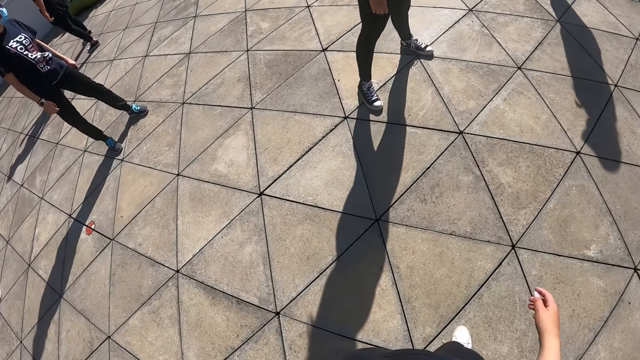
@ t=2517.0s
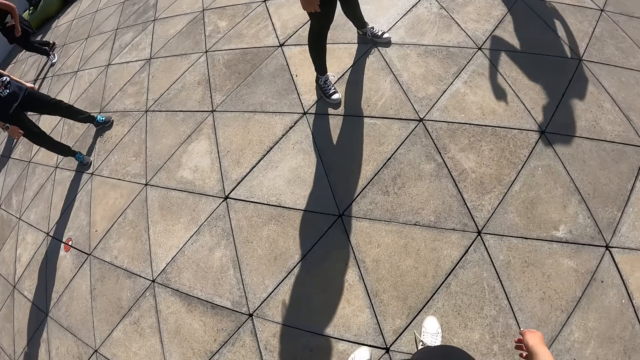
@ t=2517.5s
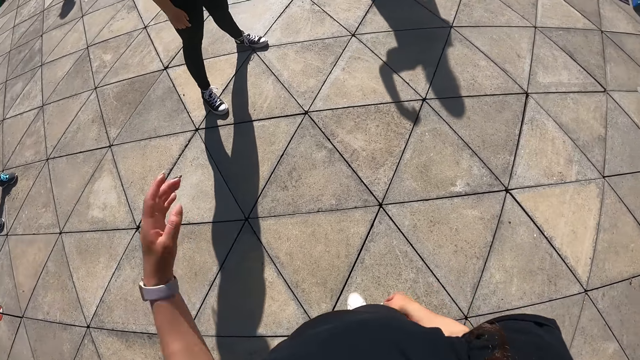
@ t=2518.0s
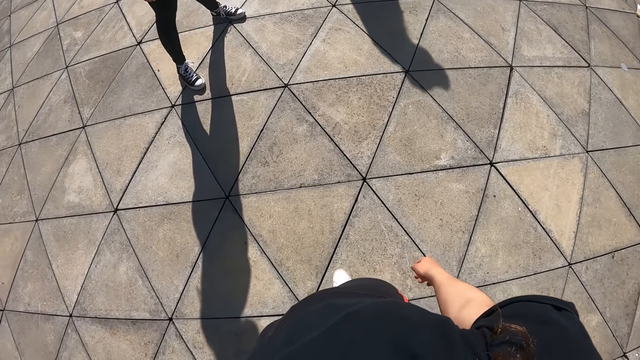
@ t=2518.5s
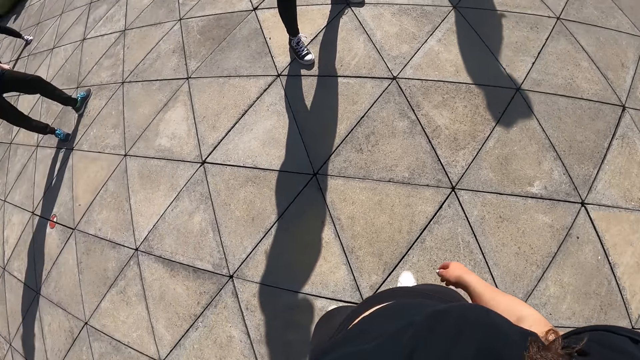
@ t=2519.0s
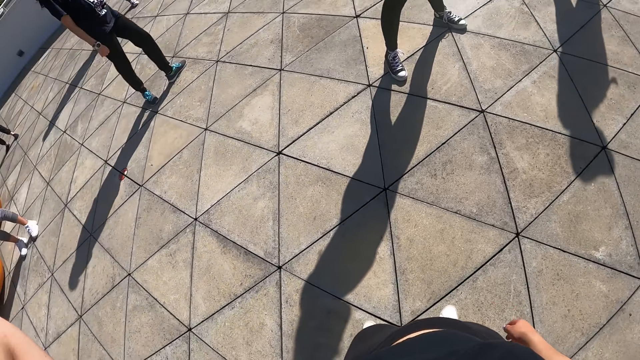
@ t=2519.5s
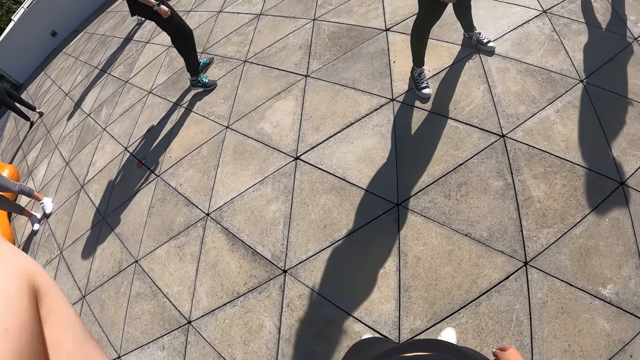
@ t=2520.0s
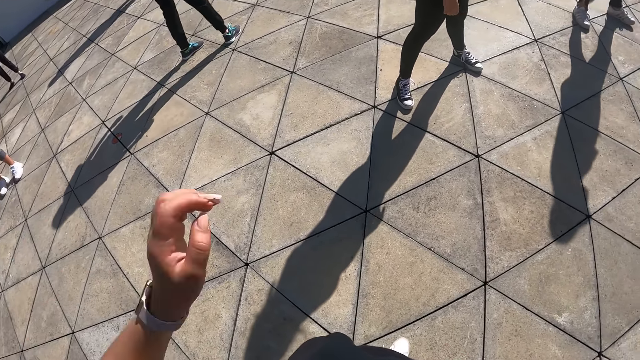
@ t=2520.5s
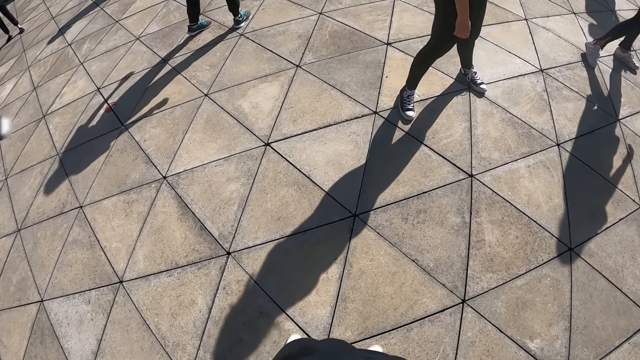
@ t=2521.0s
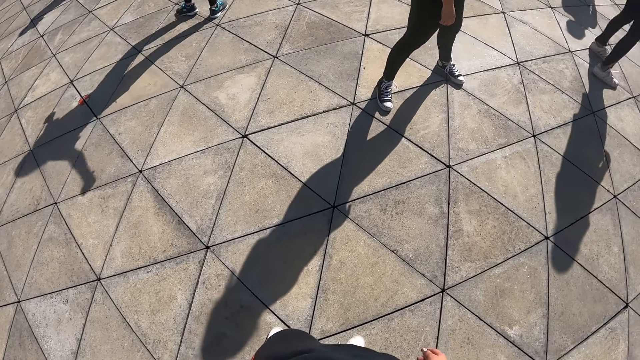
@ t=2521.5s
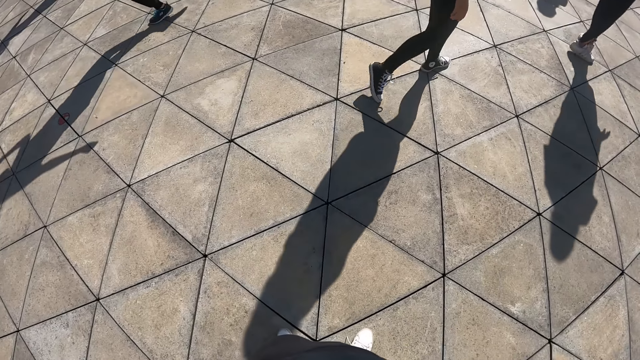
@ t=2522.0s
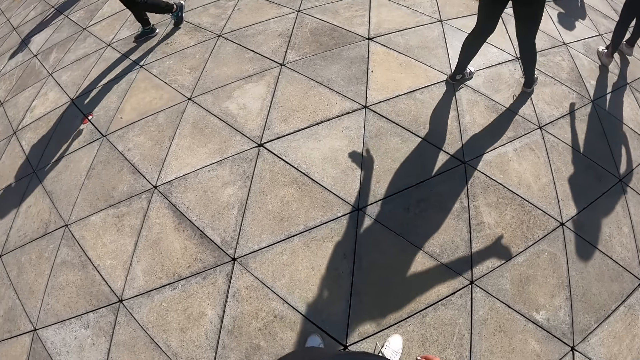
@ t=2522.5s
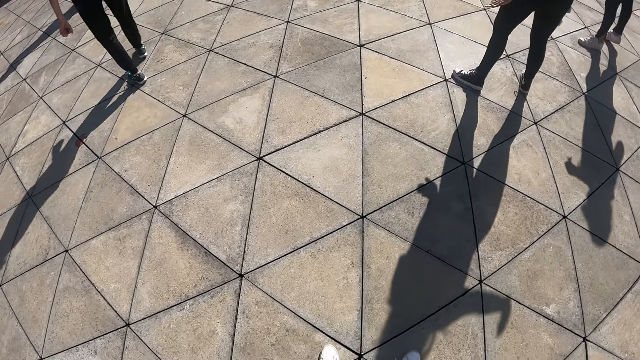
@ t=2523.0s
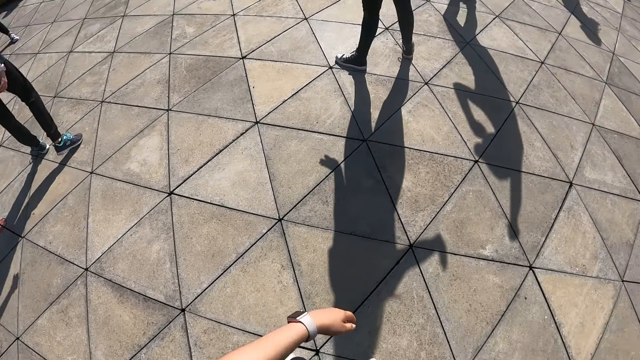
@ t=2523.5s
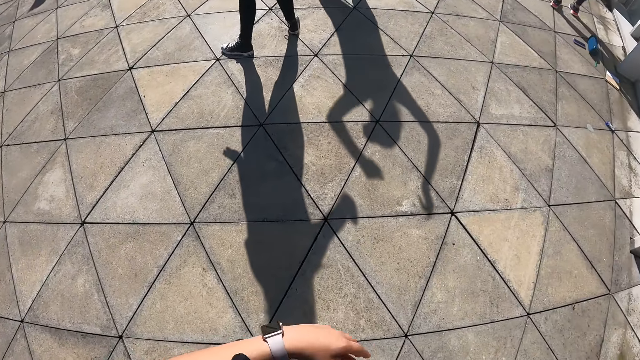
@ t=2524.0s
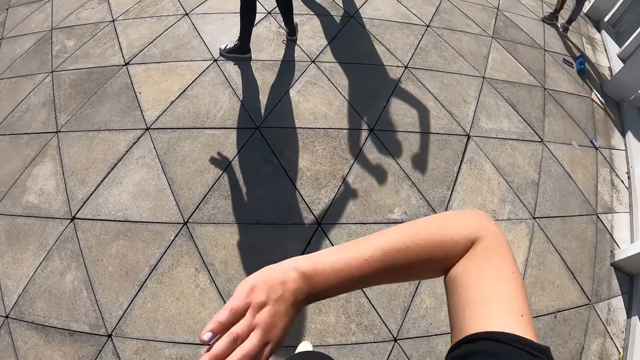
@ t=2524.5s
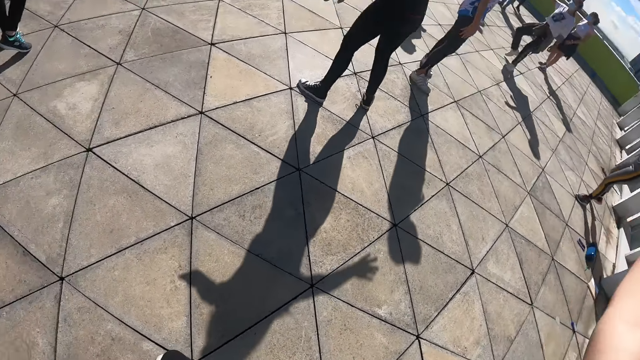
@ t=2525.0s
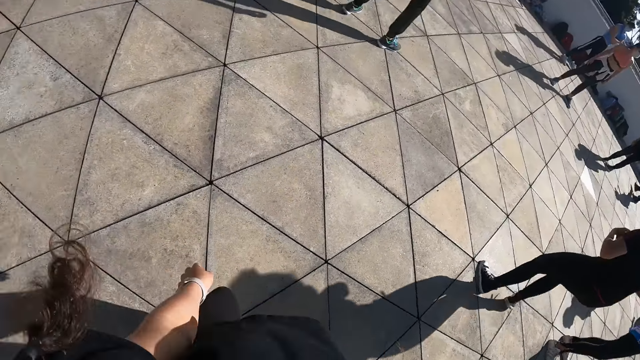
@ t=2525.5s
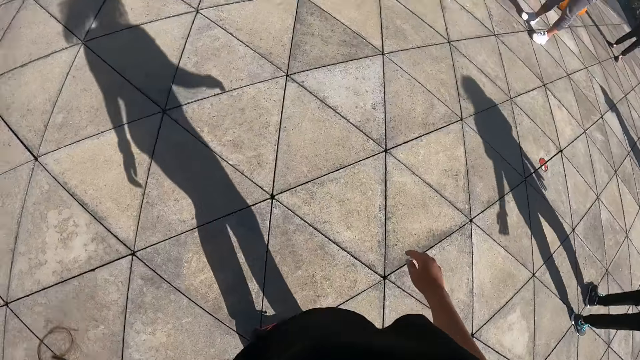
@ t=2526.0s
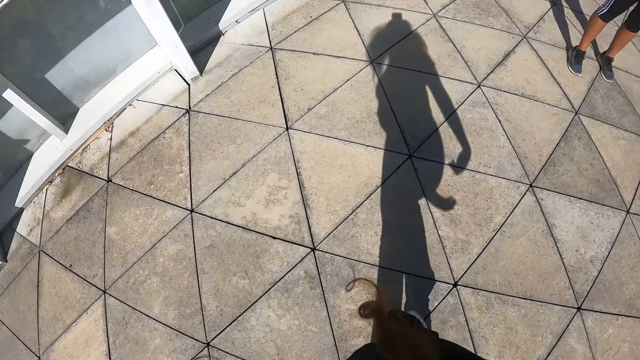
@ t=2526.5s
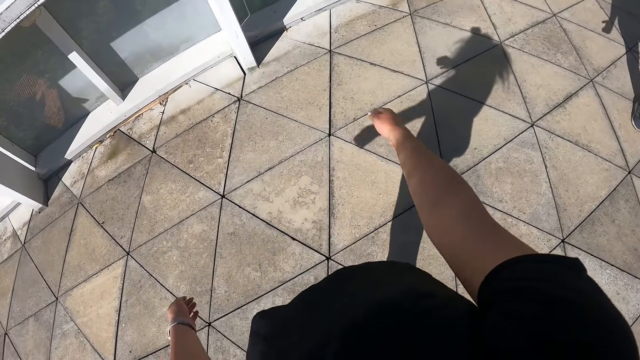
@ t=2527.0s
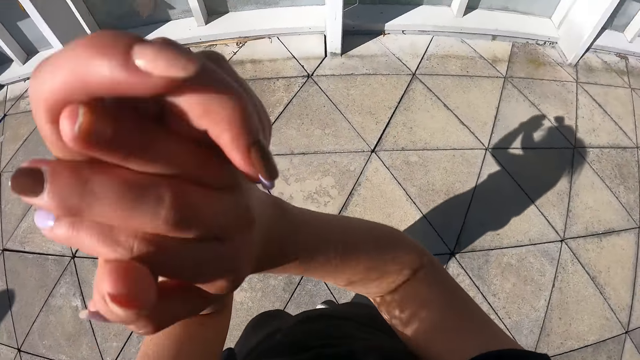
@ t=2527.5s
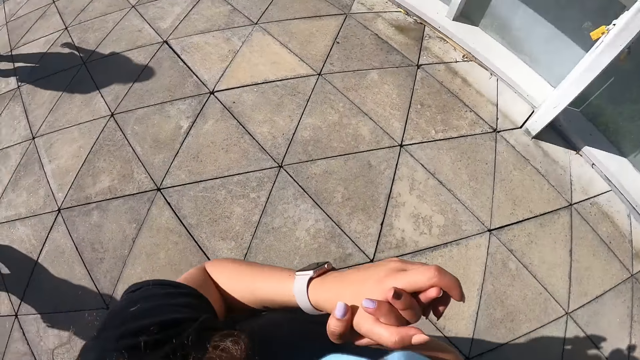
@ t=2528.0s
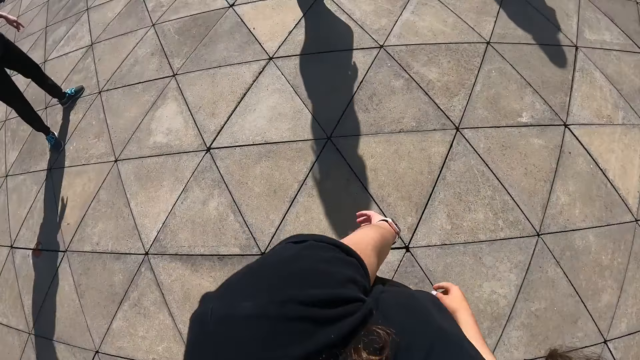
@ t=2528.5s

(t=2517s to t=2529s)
The camera wearer dances with the group of people.

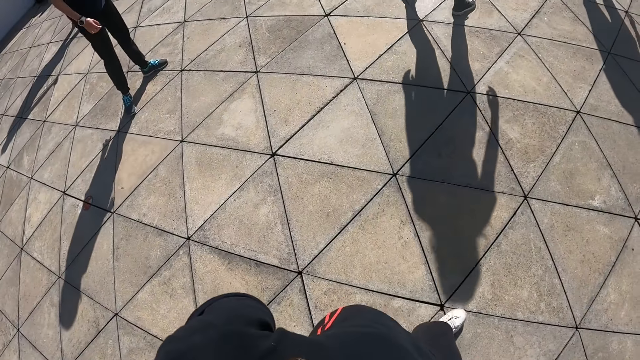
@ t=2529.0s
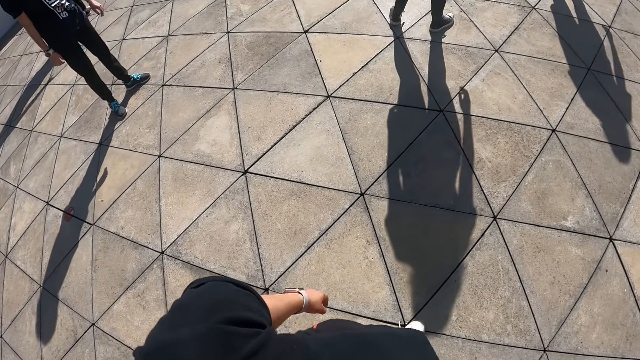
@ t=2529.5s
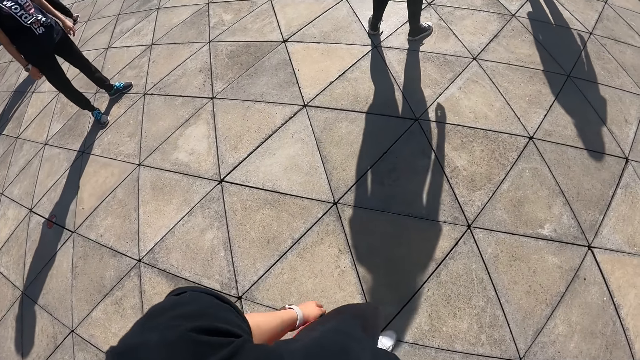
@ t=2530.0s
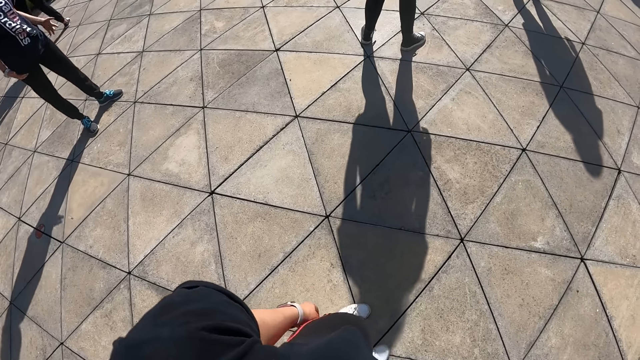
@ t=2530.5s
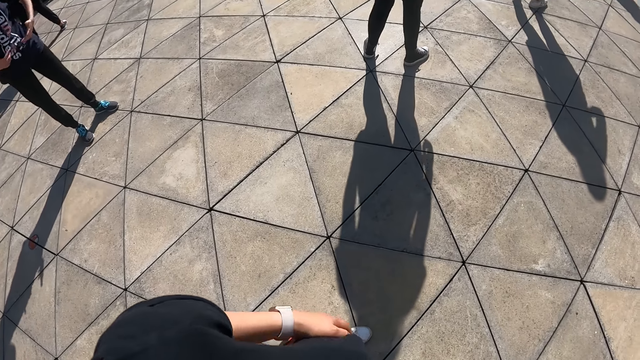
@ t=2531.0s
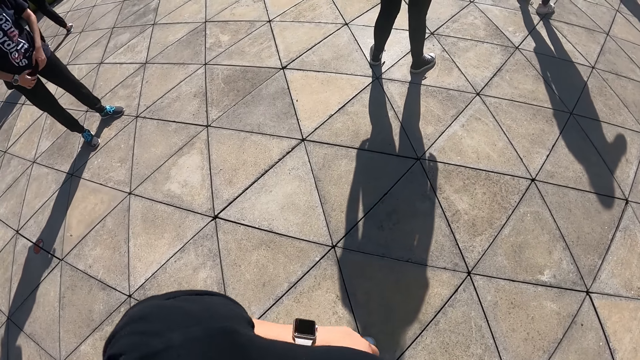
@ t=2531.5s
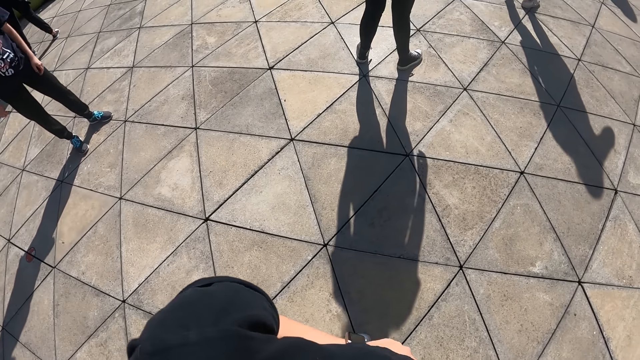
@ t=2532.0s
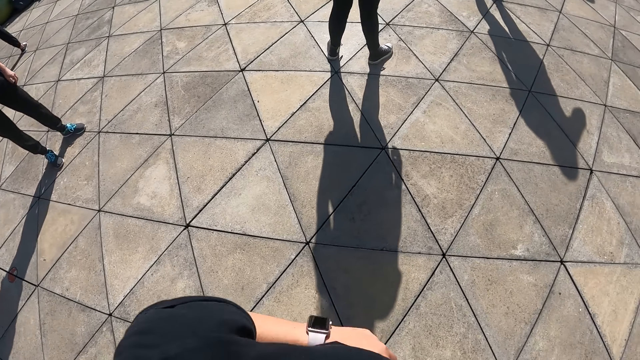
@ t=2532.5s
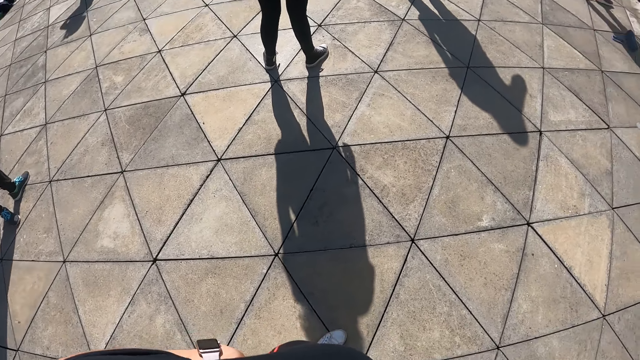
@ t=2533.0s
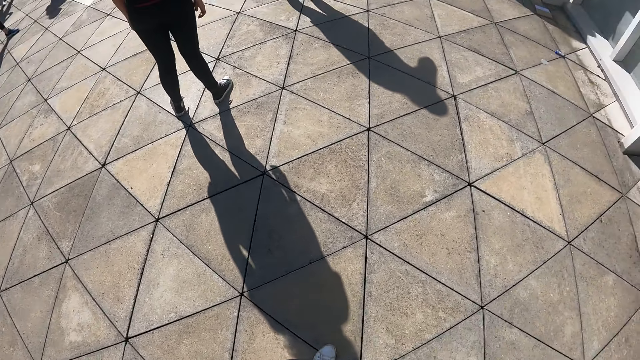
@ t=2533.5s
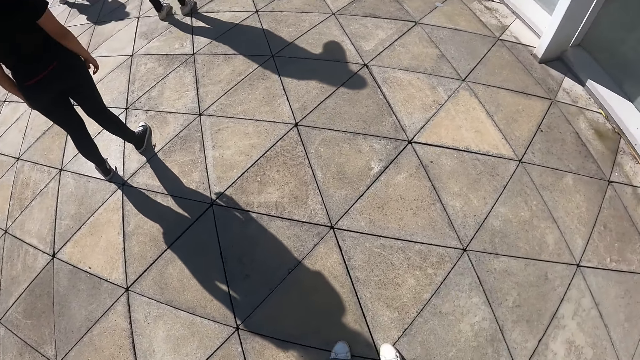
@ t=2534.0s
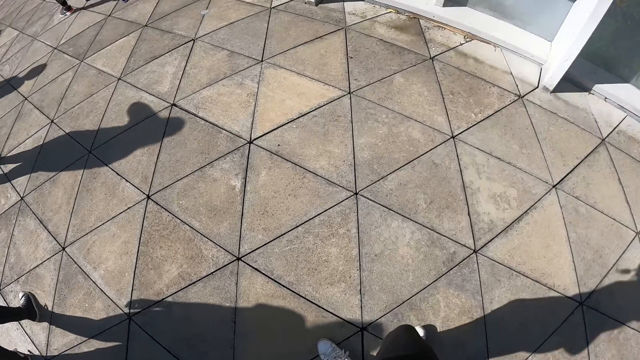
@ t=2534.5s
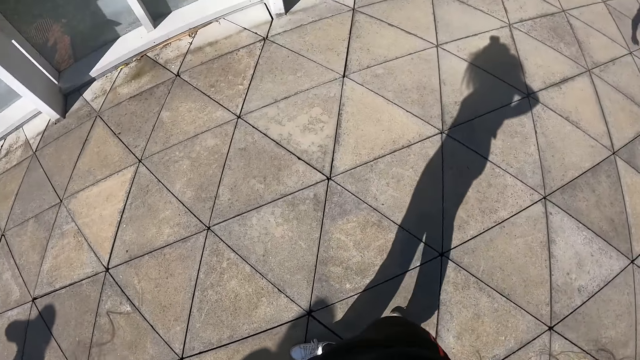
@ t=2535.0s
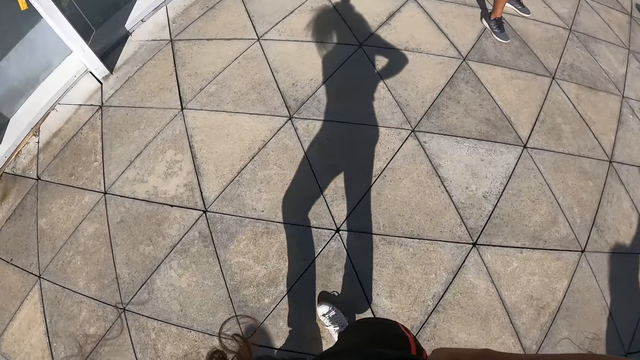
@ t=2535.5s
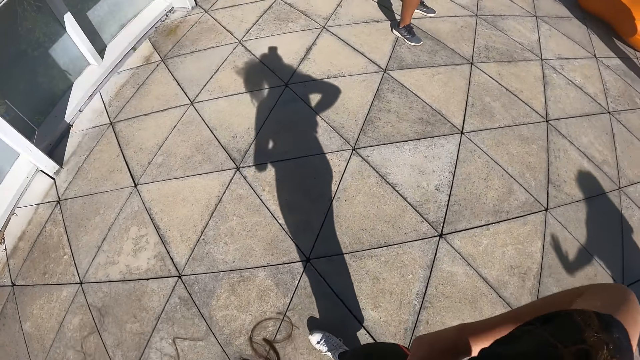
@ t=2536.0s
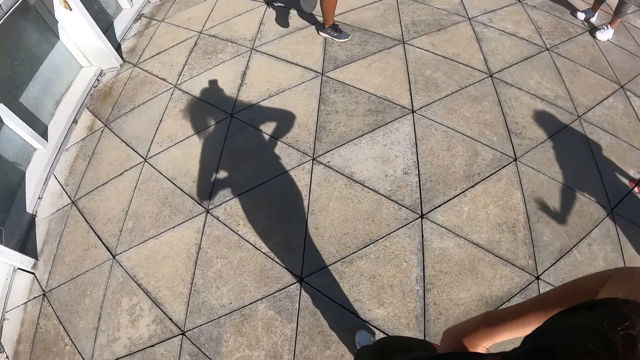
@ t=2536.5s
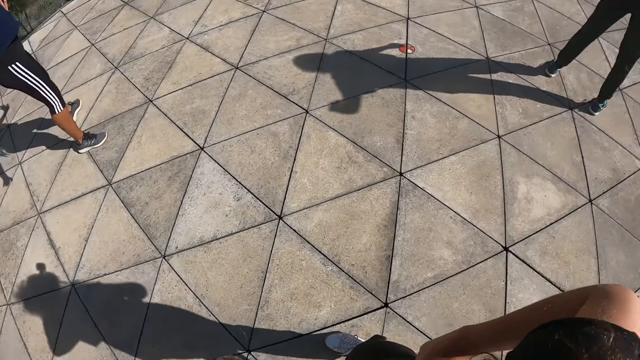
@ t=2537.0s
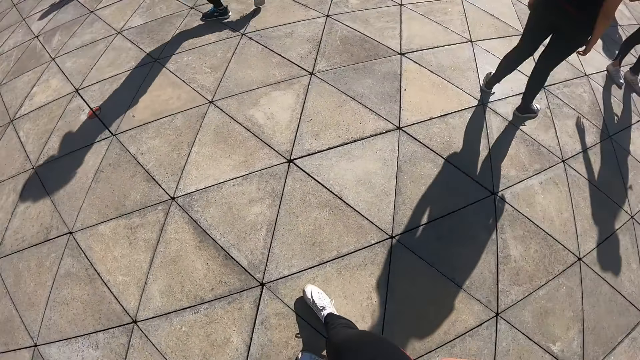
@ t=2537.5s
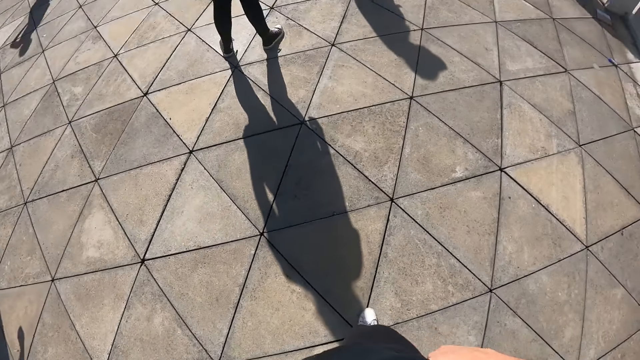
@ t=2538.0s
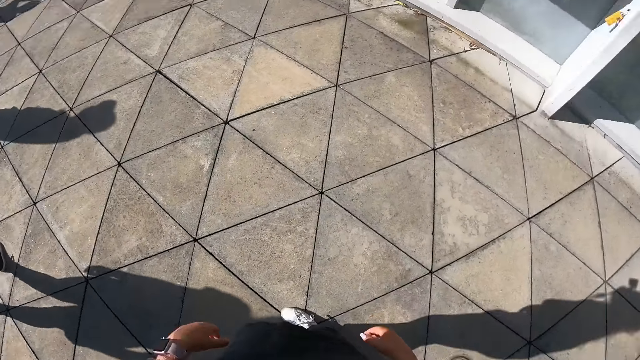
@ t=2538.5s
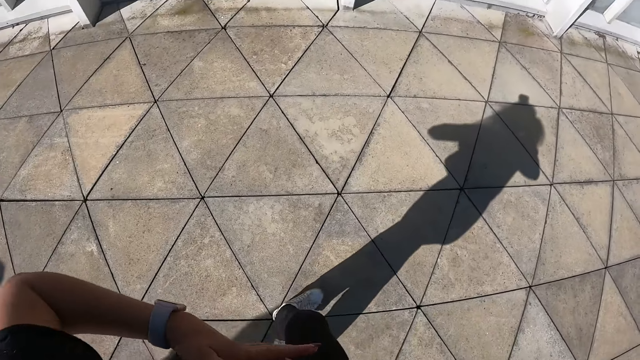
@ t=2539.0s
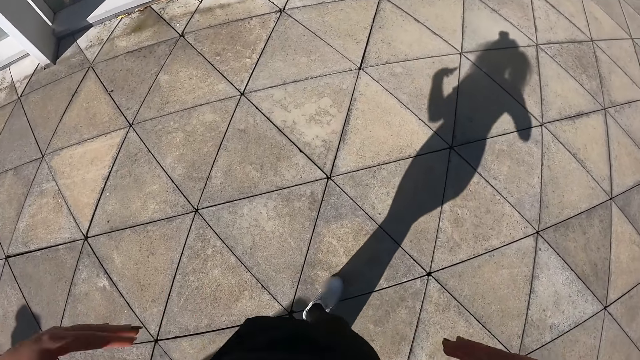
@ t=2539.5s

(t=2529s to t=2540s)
The camera wearer adjusts her shirt with her left hand. She turns around.
